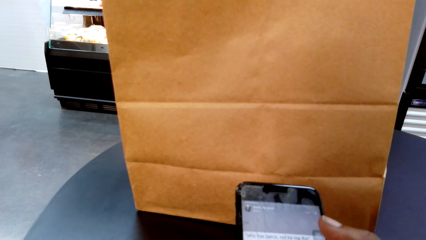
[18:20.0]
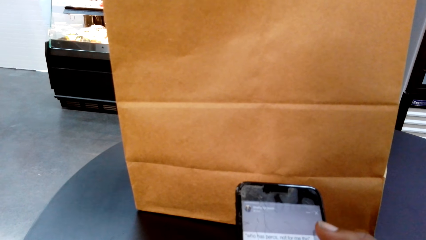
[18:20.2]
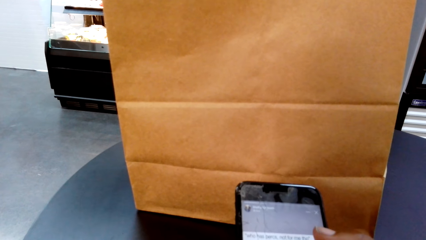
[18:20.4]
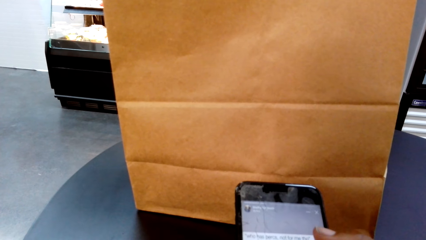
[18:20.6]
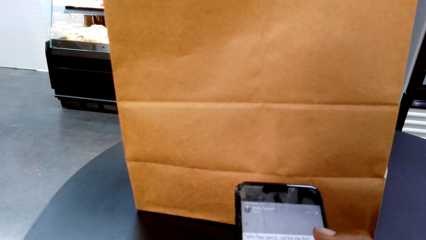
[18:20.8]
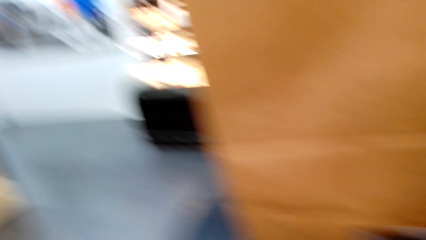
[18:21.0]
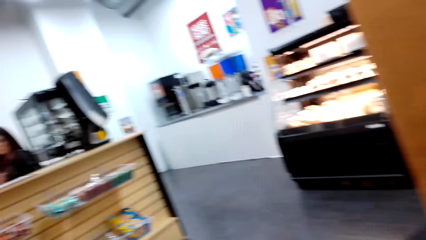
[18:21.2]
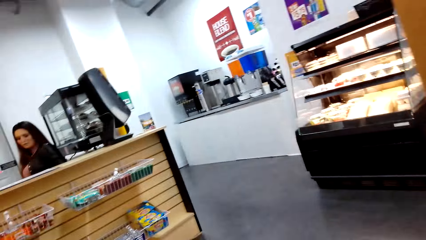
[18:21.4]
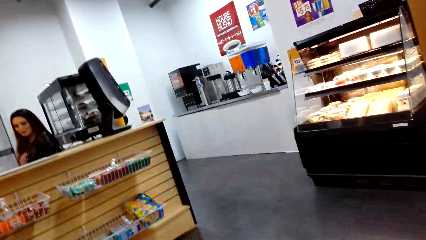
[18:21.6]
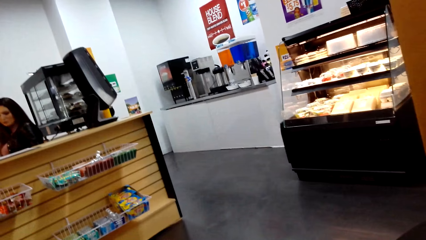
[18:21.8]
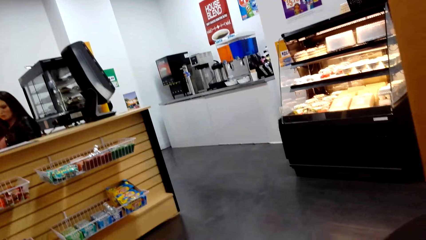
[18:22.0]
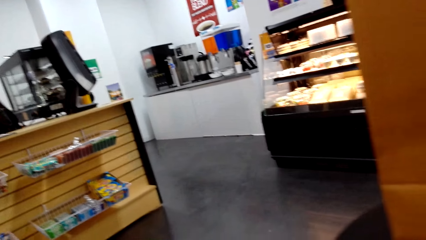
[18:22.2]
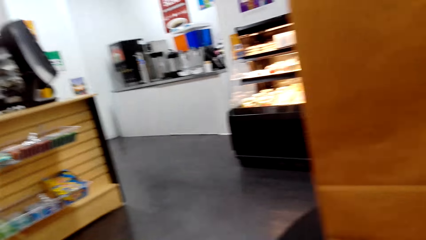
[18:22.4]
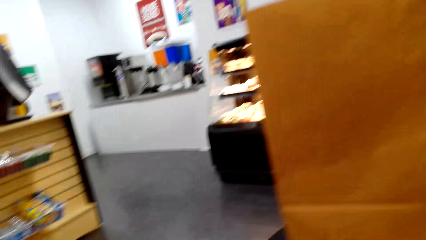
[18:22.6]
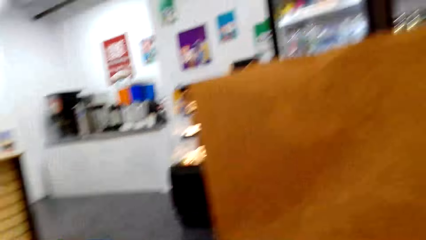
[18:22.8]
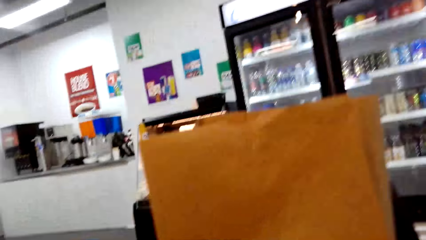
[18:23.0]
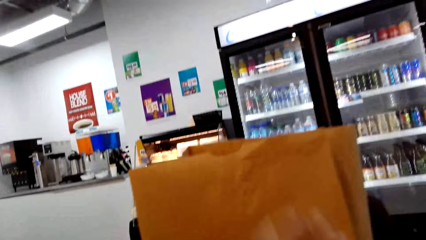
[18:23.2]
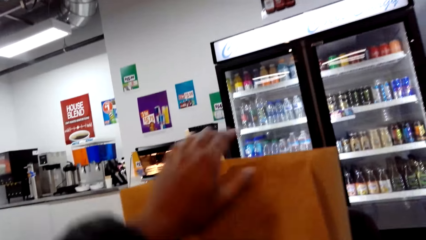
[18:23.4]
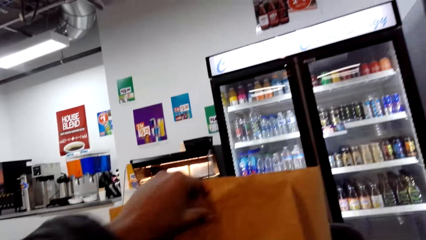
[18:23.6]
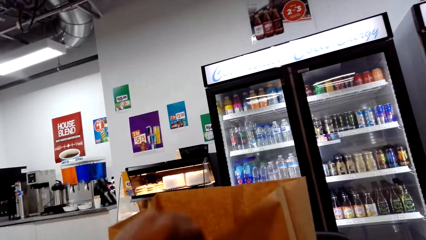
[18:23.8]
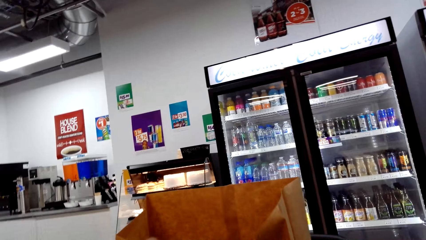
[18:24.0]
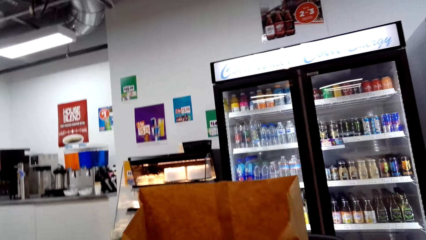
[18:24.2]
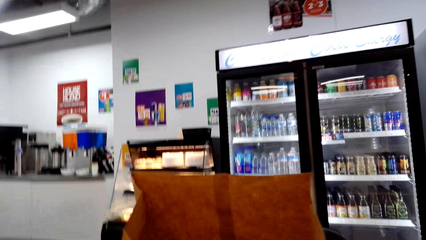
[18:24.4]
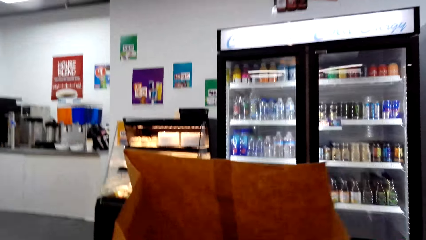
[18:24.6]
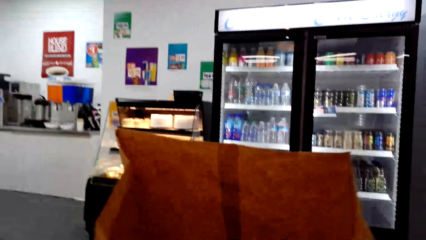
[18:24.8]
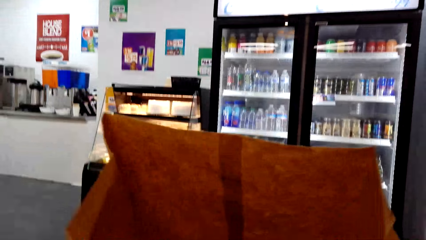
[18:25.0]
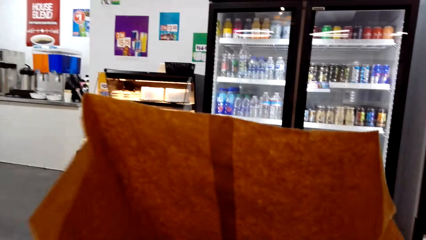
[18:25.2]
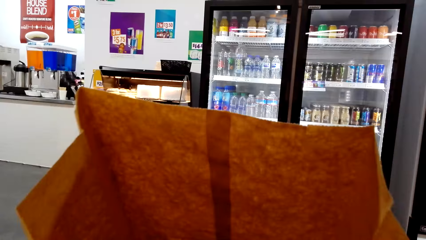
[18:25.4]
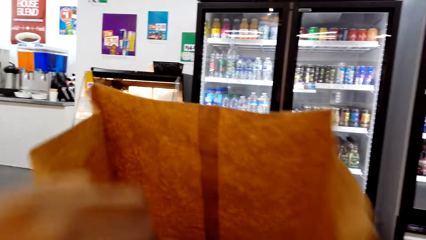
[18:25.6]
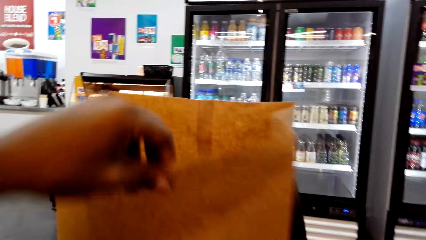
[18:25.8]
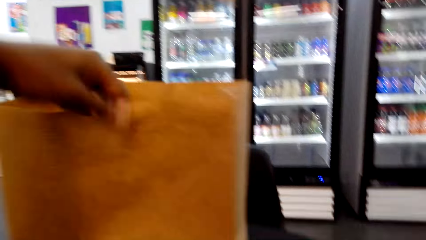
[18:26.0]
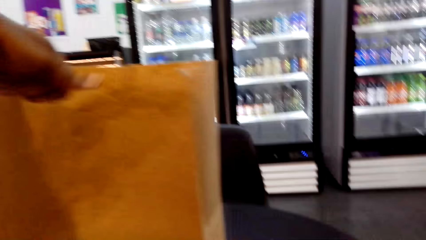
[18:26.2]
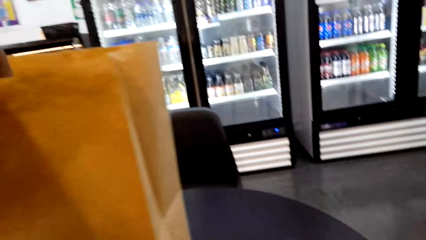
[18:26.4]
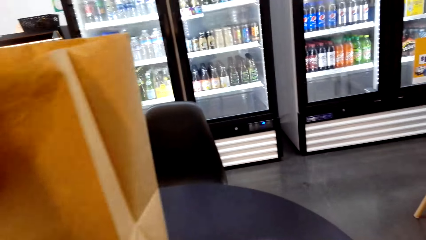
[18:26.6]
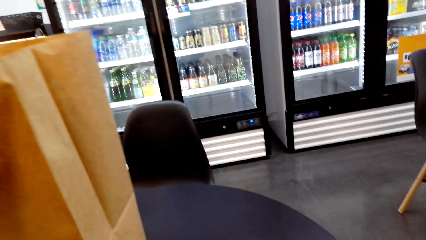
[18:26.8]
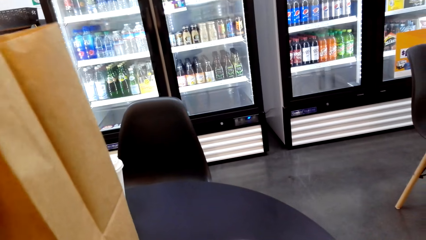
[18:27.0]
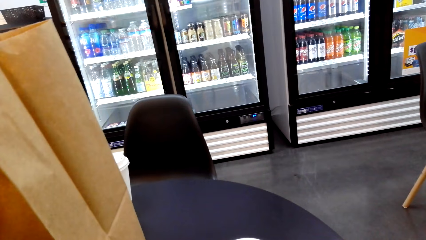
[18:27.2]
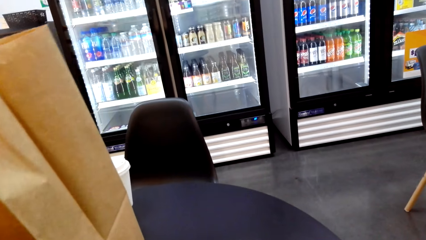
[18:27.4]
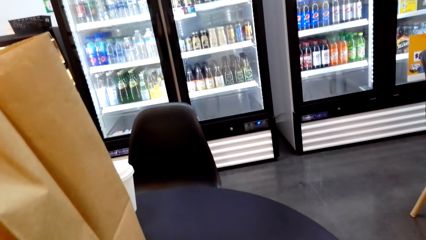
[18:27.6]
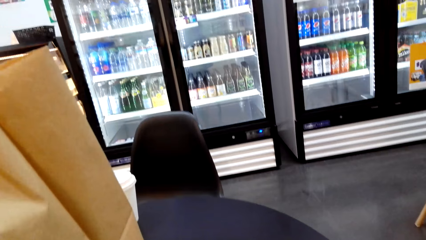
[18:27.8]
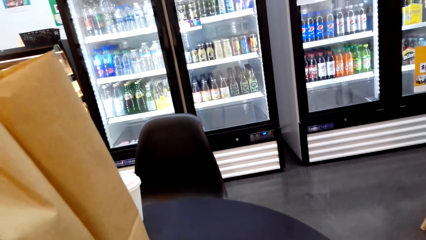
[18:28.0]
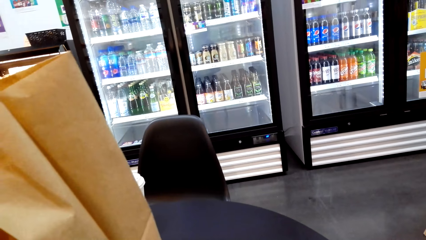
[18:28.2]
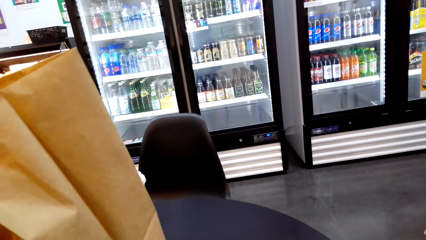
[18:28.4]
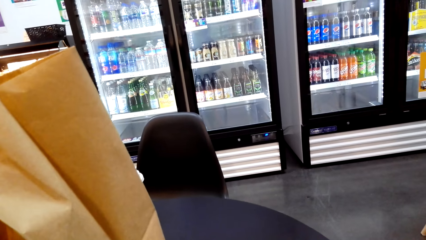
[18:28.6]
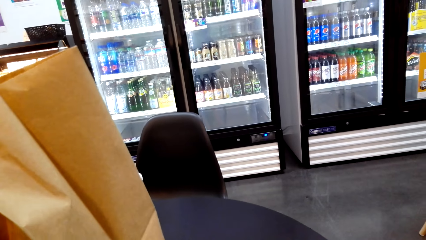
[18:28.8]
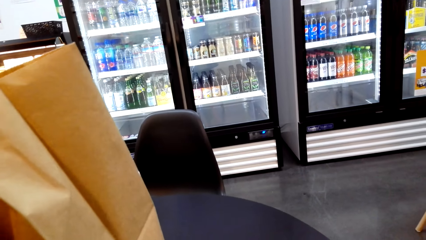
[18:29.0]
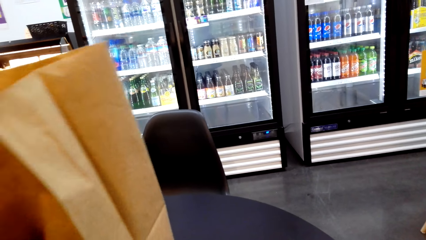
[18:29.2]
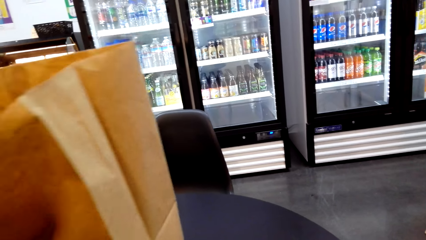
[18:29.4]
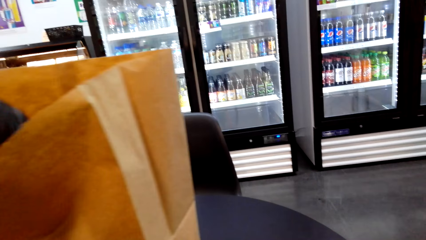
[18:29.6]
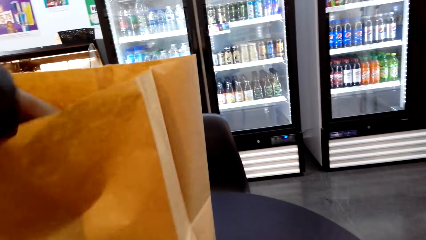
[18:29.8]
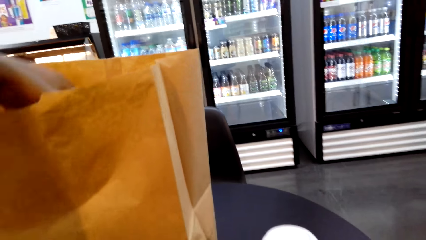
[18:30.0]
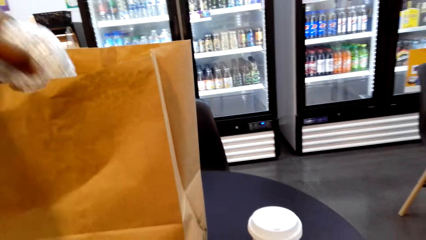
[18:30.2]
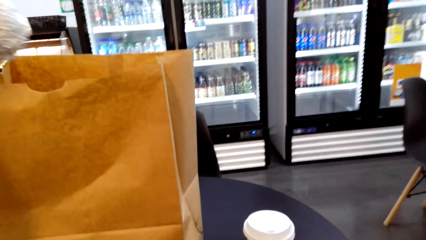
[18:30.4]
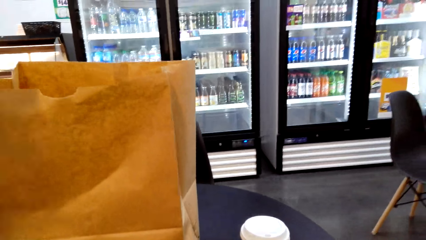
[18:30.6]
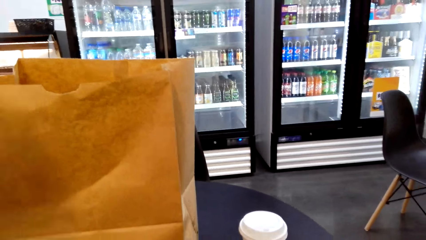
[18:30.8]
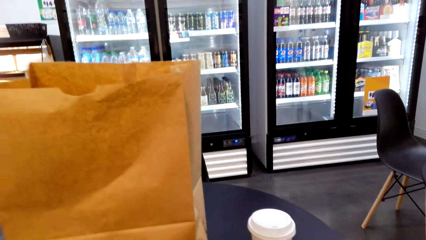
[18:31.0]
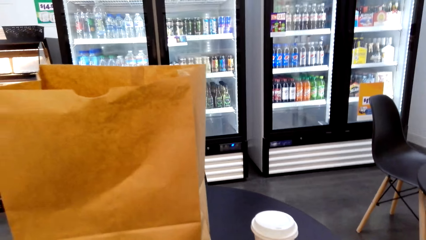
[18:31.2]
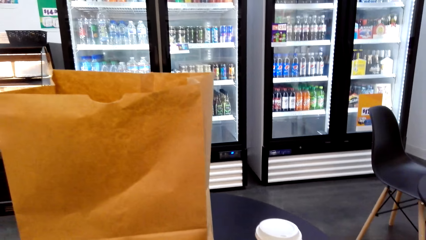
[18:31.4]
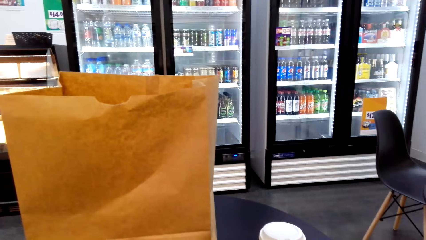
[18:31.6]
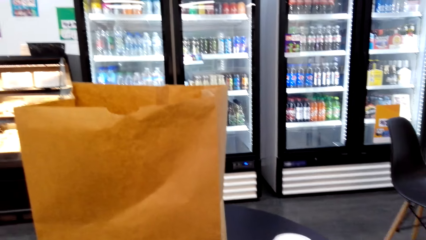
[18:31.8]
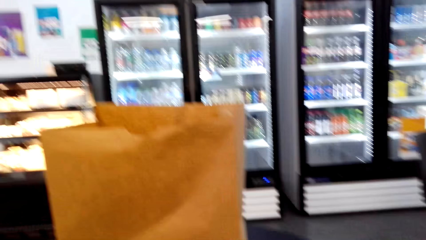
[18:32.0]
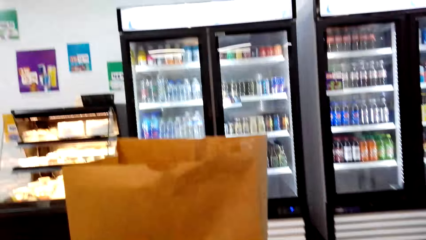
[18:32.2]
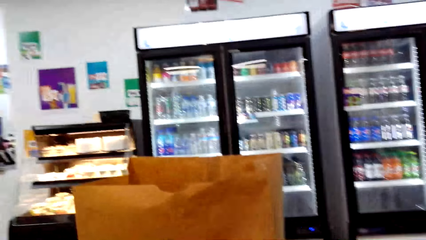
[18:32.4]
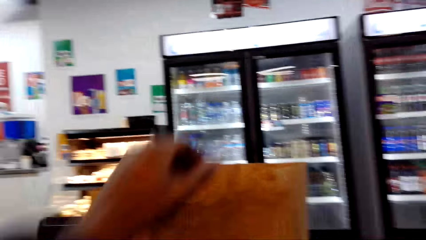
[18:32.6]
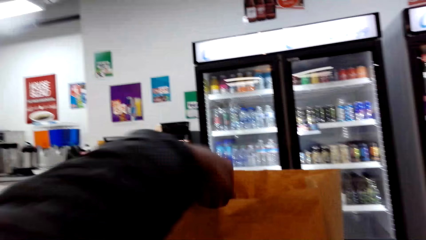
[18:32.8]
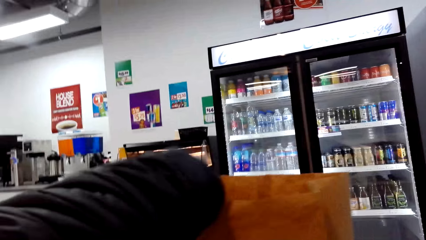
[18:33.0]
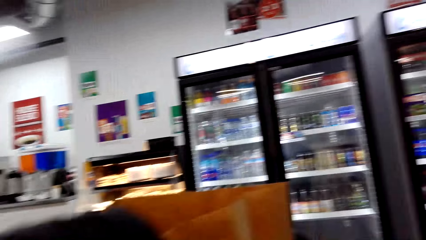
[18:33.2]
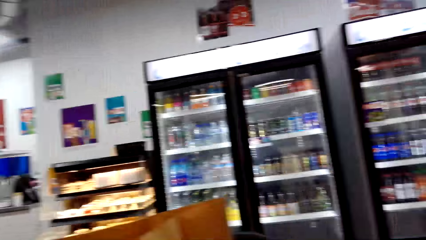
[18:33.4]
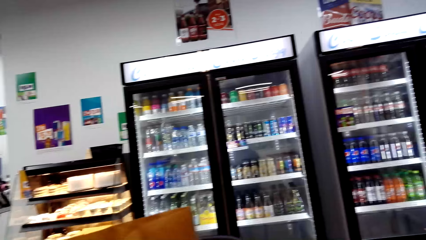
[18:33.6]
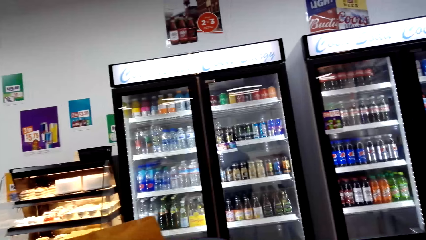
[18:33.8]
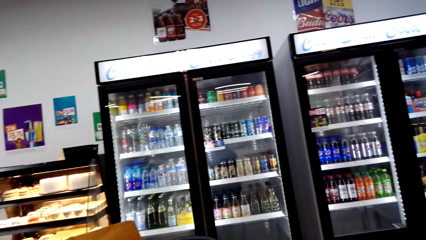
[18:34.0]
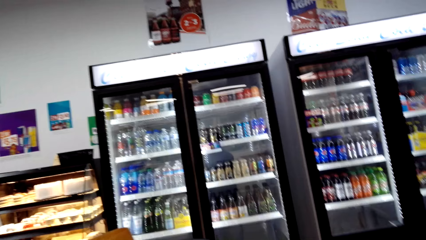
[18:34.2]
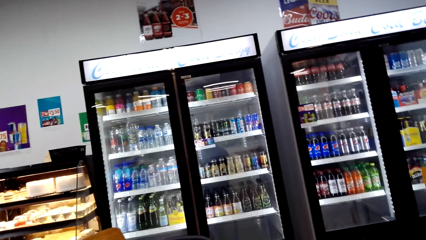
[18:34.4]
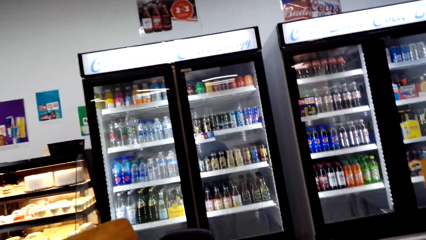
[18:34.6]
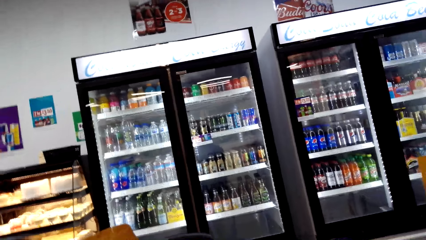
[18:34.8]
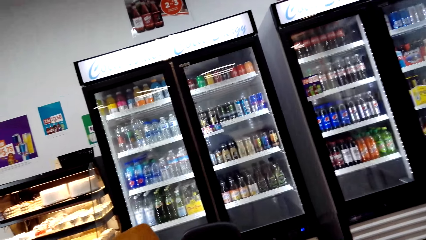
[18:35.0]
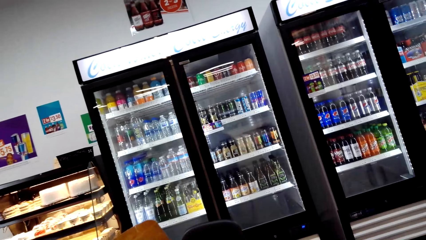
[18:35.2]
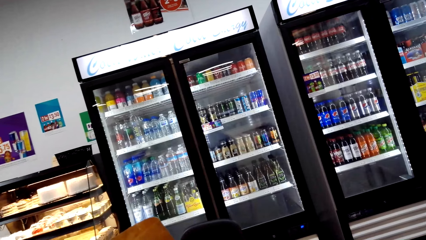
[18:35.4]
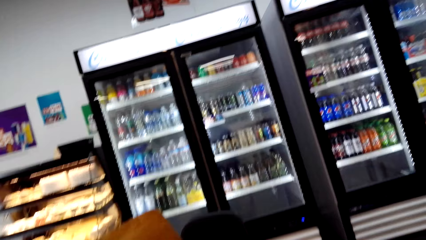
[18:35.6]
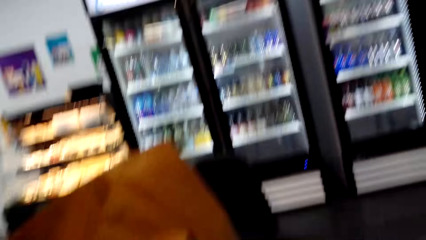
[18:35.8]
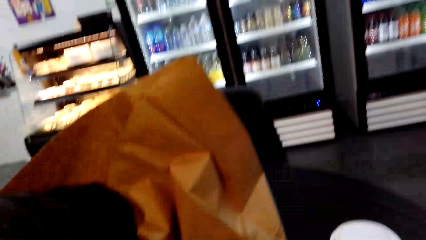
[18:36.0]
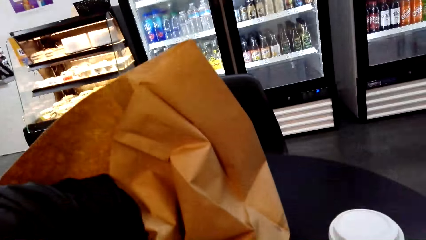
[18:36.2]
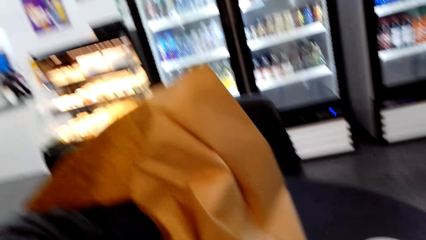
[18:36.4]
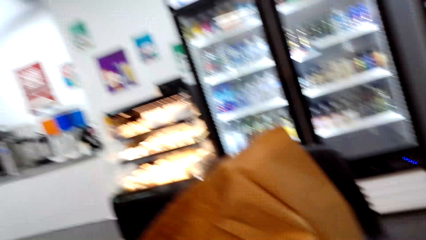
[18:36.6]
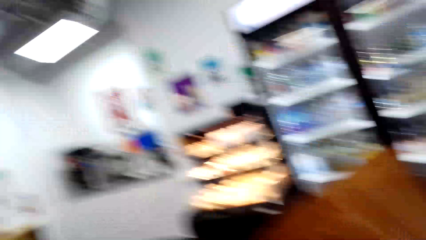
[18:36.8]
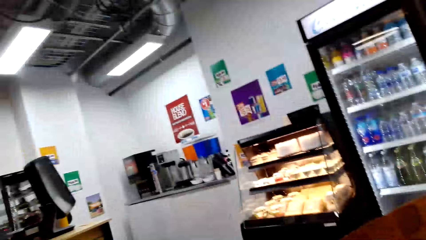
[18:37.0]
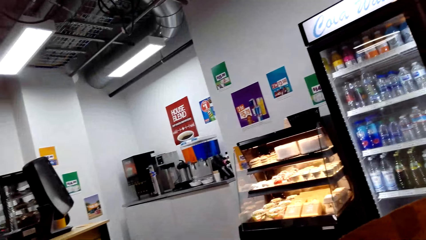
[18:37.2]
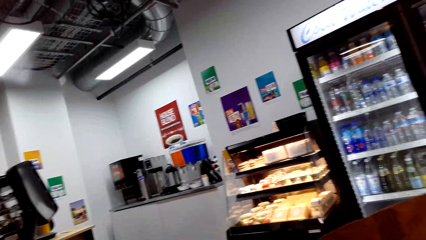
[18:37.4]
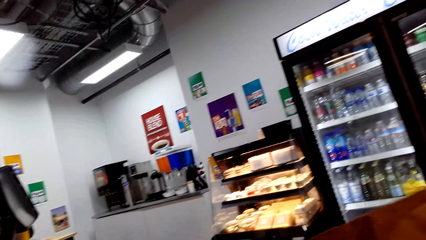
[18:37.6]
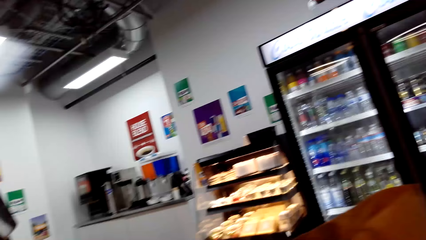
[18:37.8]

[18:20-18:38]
A person stands behind the counter. The camera wearer puts his hand into the shopping bag. He takes out an object from the shopping bag. He puts the object on the table. He puts his hand into the shopping bag.
